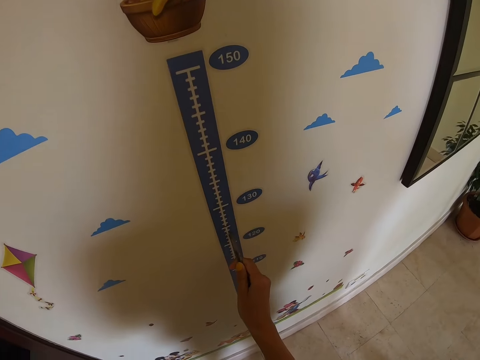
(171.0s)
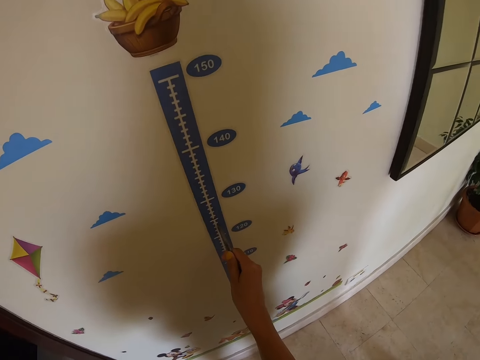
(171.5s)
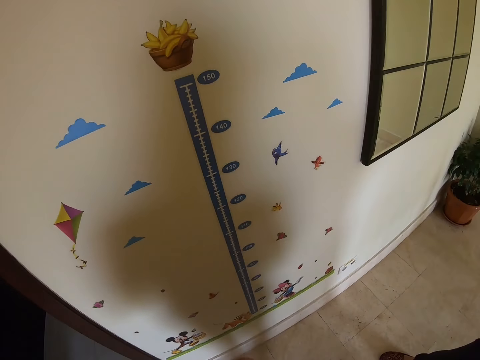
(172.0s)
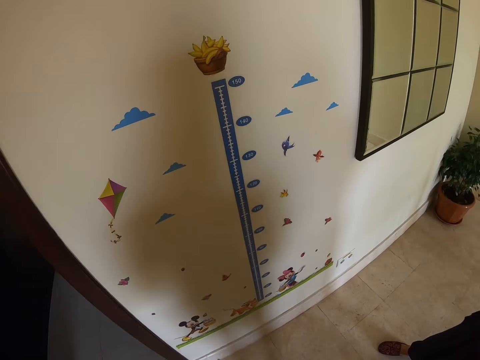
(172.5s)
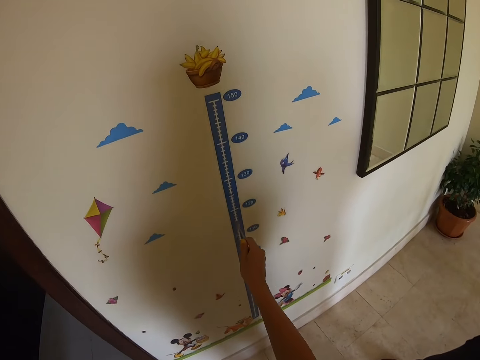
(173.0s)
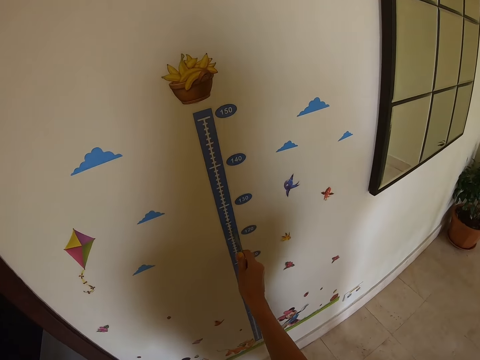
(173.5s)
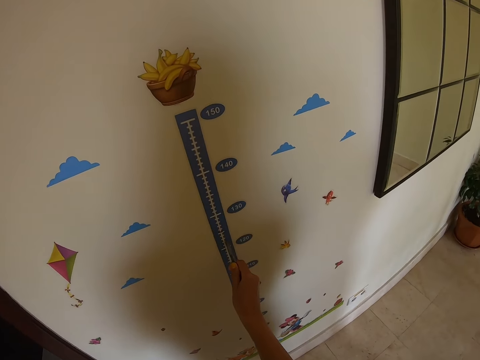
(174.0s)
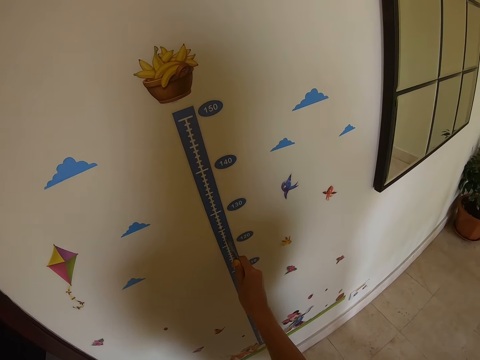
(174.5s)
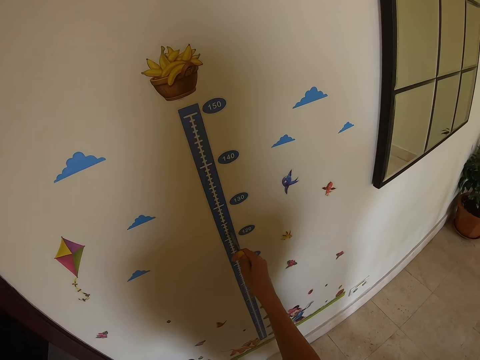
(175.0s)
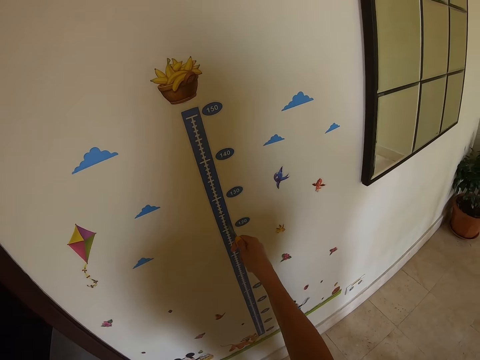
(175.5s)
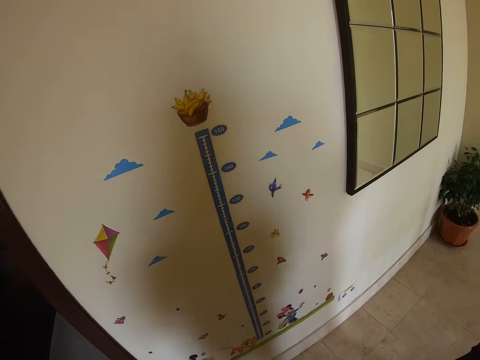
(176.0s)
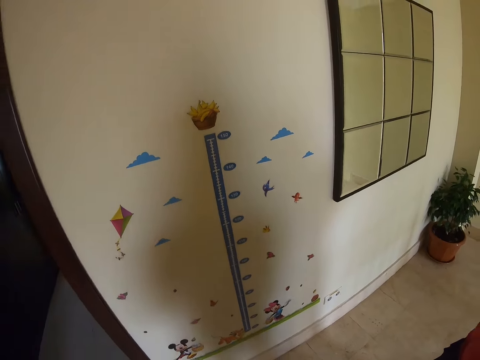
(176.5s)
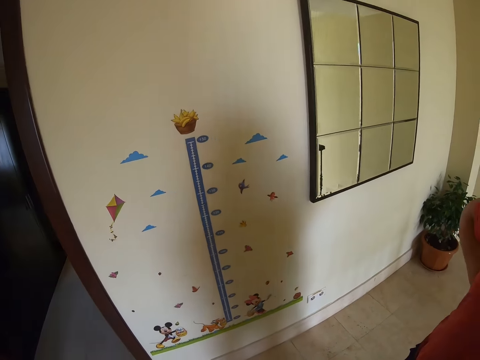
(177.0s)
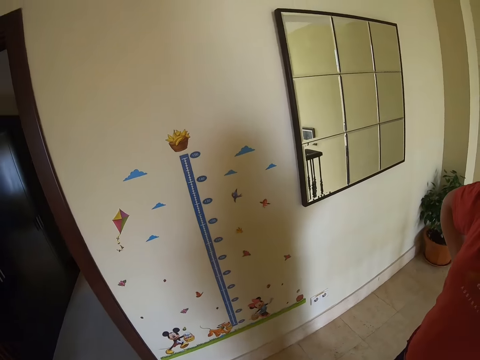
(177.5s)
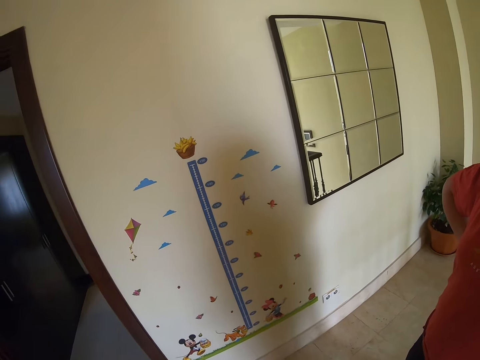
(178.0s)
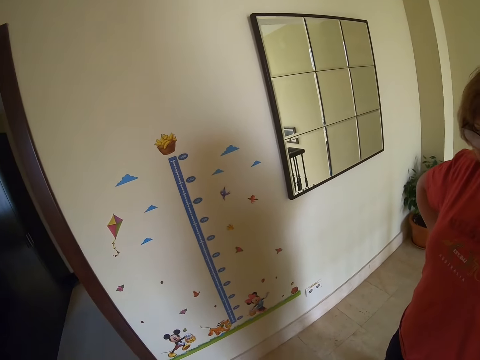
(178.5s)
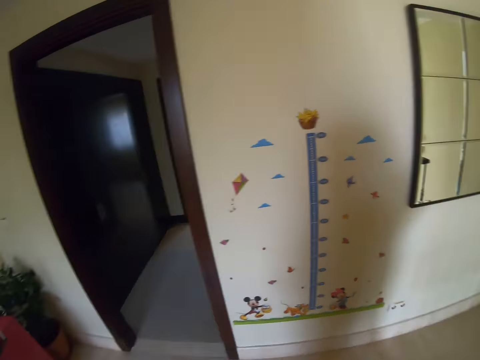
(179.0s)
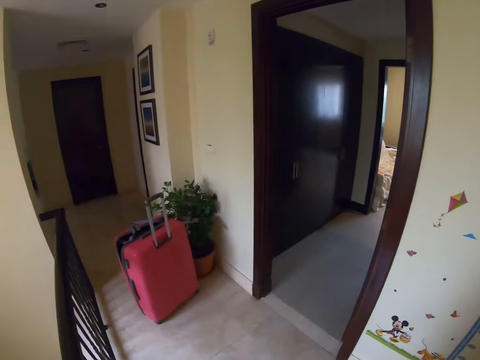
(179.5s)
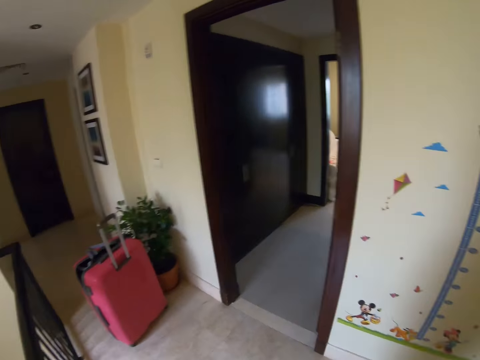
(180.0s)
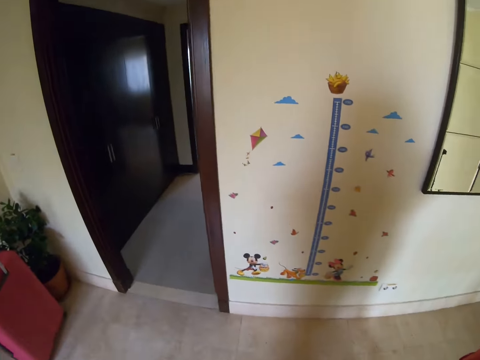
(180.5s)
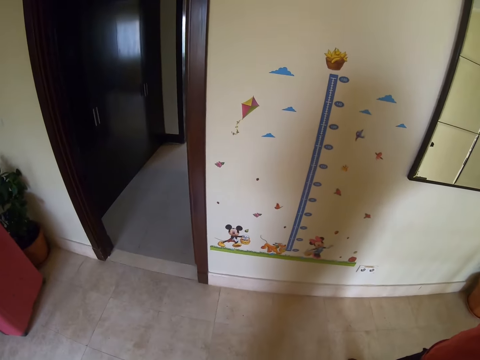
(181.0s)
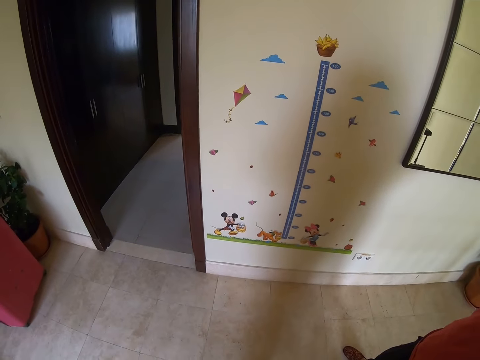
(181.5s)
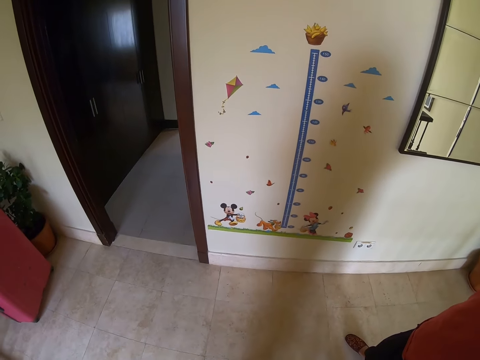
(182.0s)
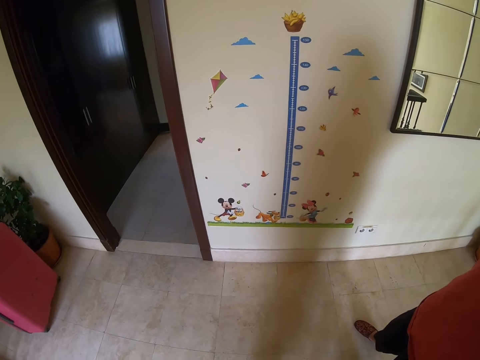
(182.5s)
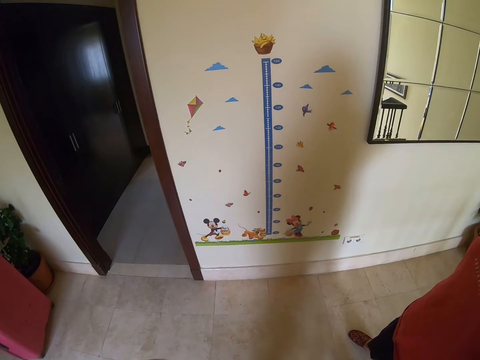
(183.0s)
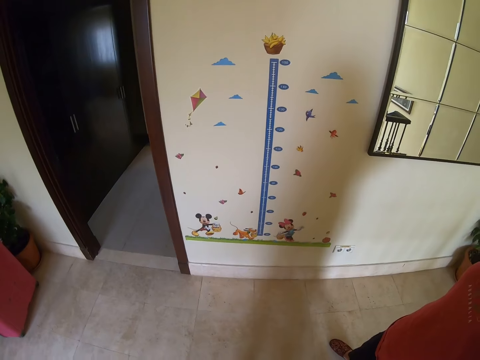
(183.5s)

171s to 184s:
The camera wearer looks at the measurements. They mark on the wall. They mark on the wall again. They look around the house.

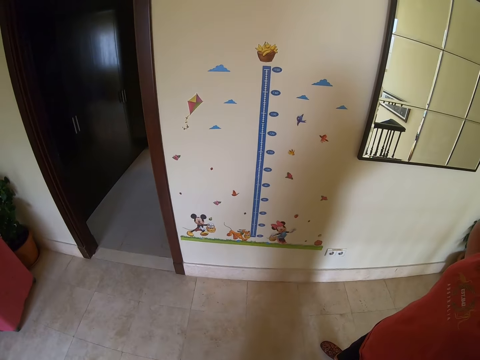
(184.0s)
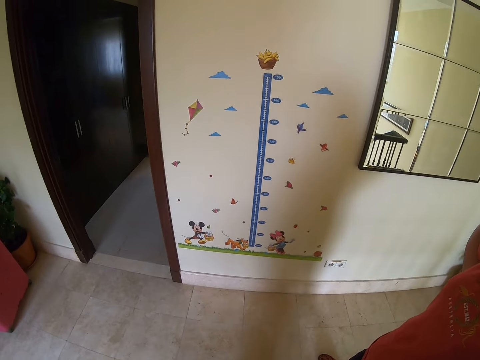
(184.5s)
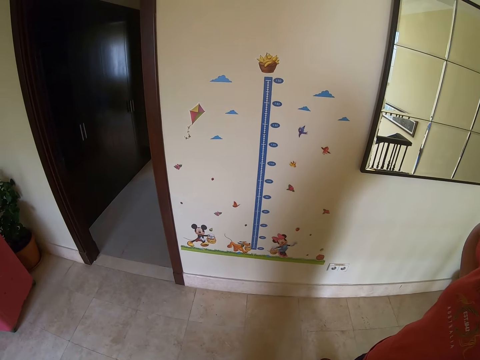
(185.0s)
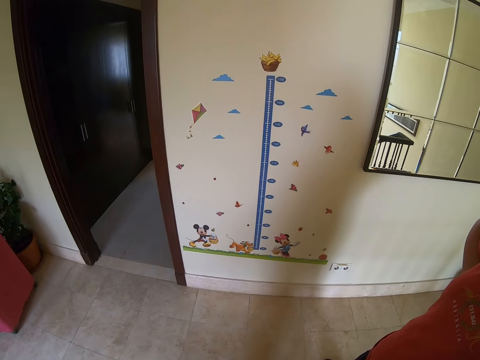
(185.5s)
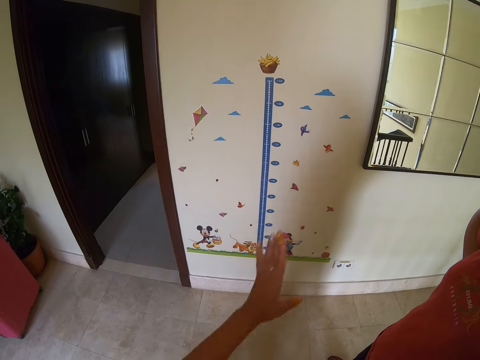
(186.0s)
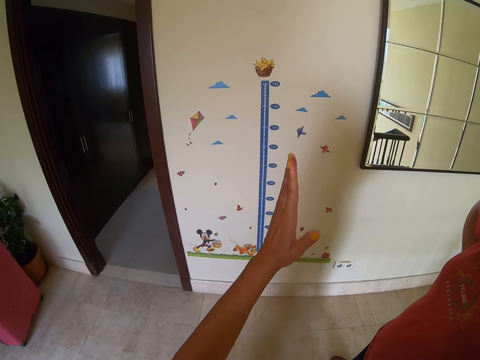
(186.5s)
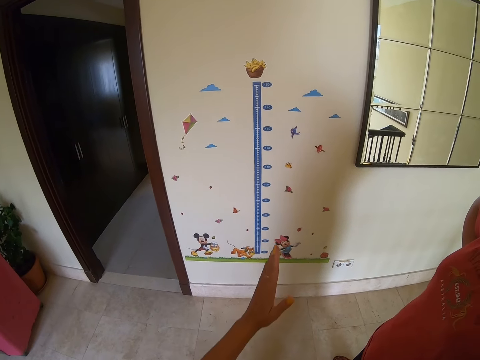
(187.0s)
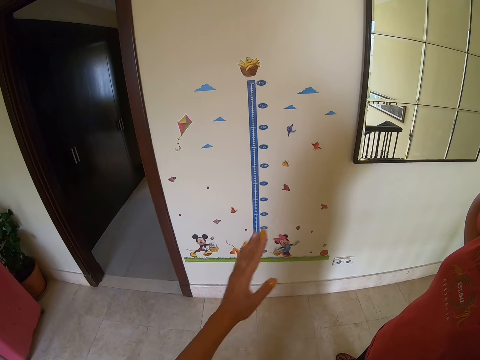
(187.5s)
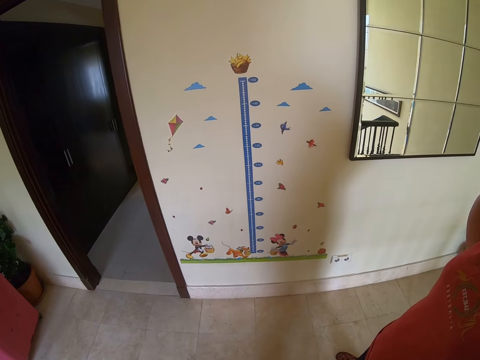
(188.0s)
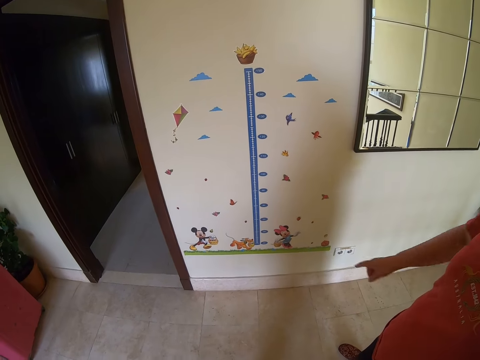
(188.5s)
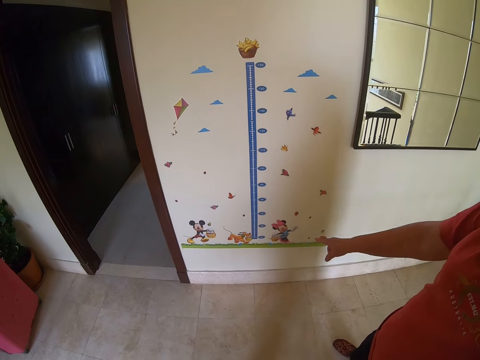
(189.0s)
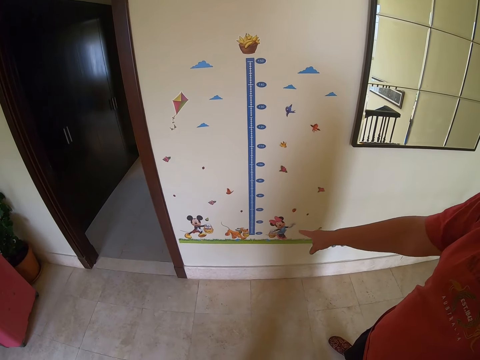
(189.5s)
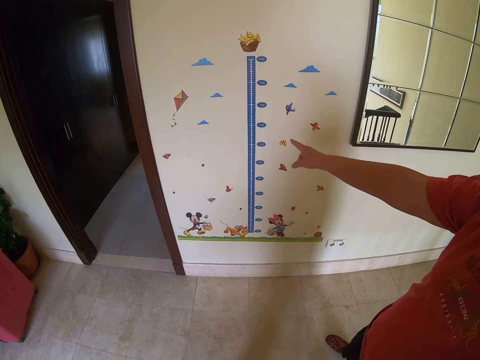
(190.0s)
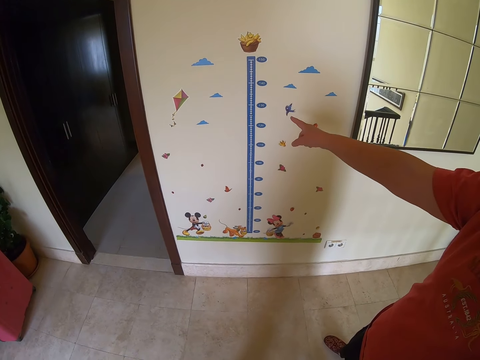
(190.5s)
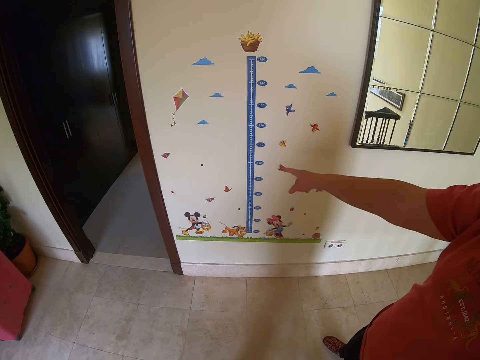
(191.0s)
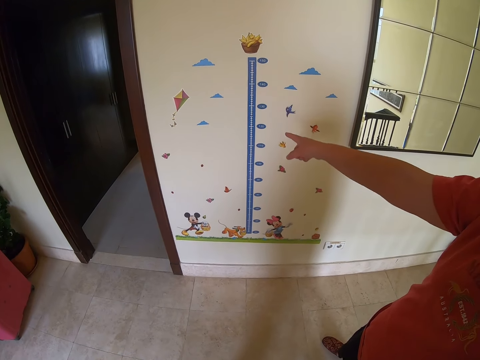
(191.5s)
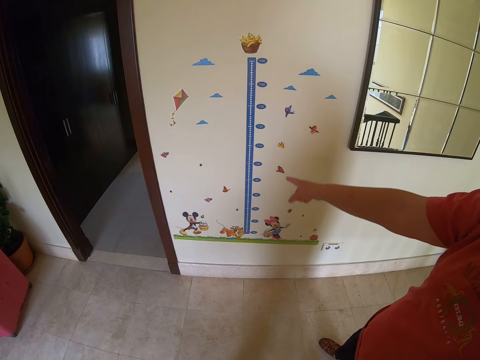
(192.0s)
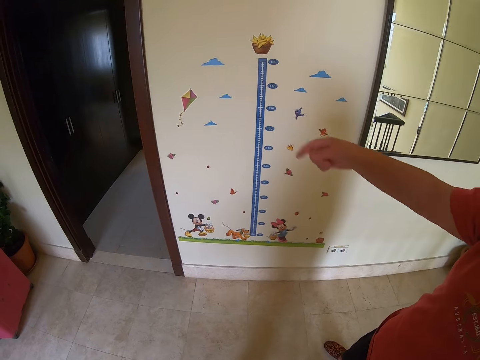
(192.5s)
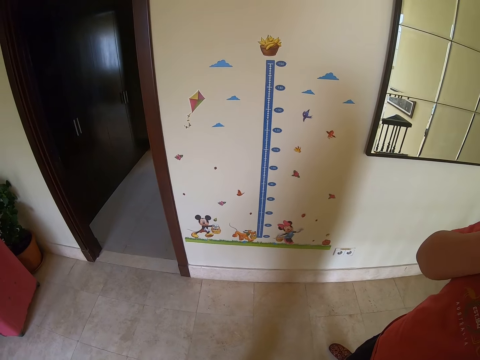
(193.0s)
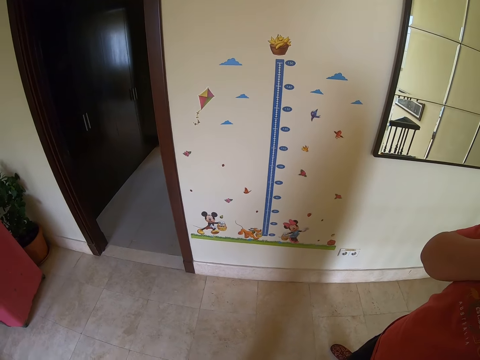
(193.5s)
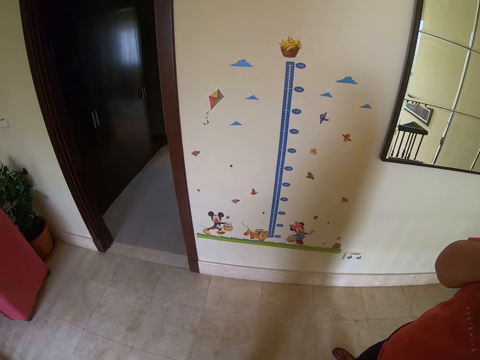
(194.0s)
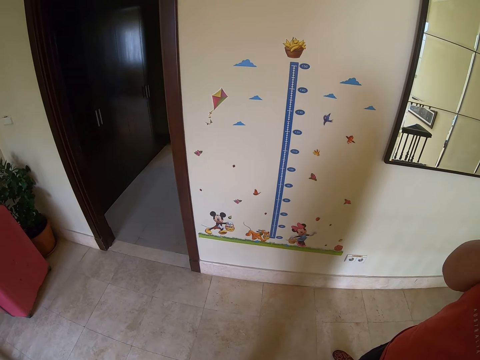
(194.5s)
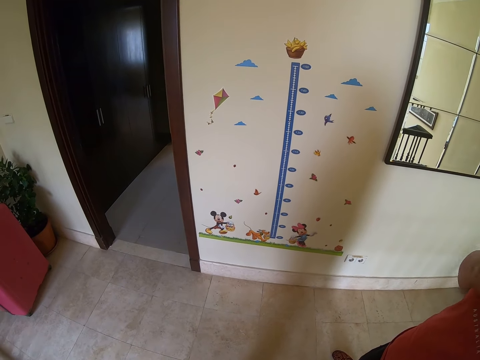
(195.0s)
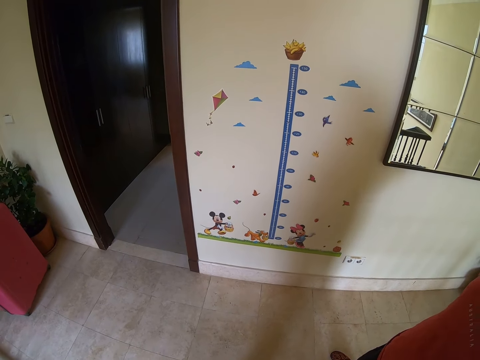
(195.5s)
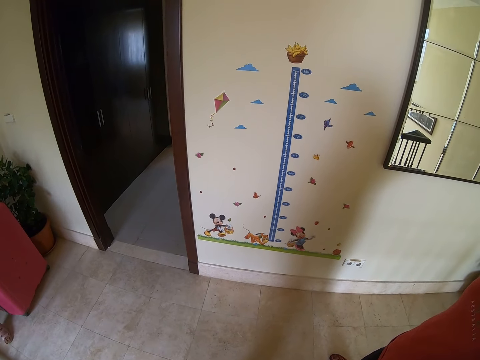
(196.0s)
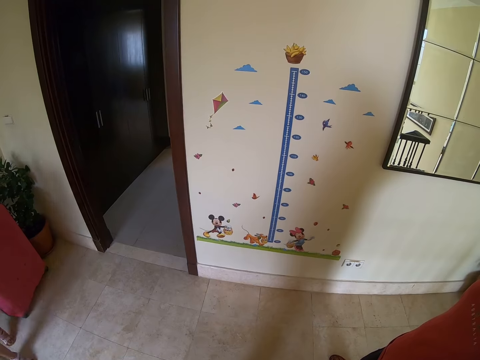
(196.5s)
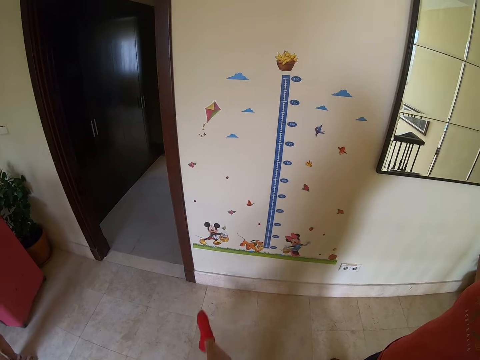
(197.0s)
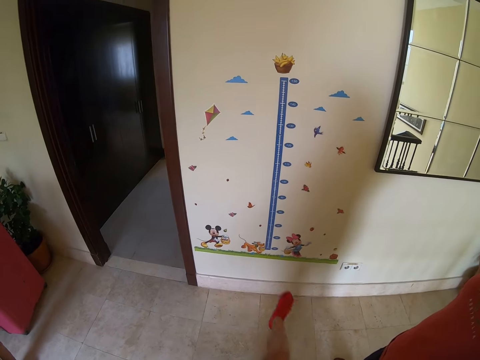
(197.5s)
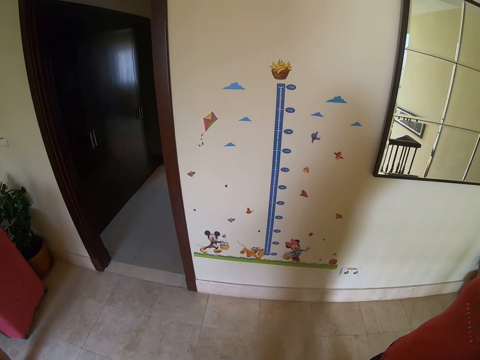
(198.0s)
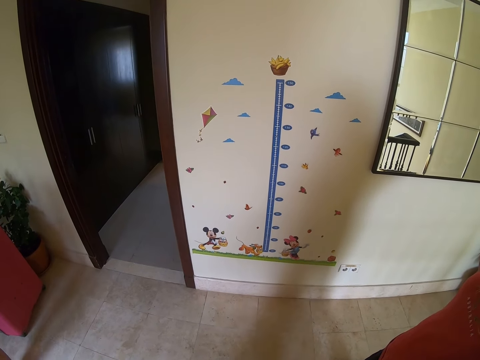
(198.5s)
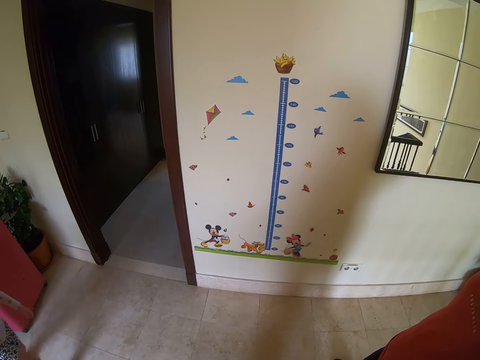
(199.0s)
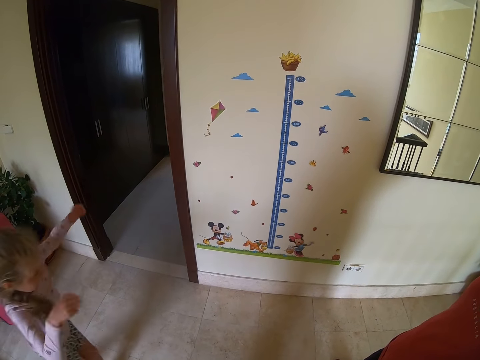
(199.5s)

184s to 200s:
The camera wearer points on the wall. They dialogue to a person. The person points on the wall.
